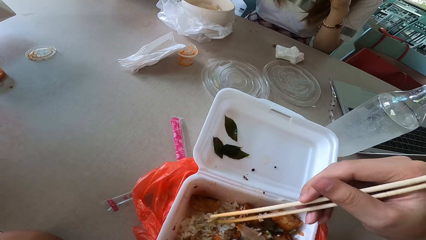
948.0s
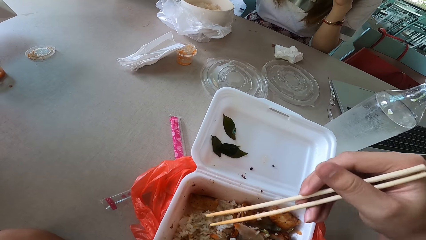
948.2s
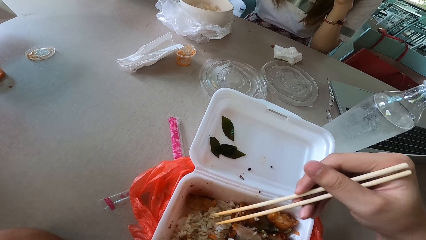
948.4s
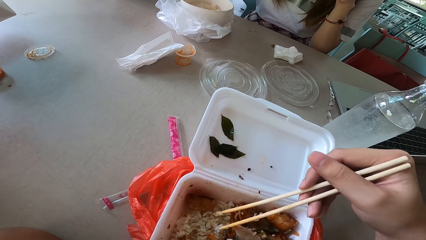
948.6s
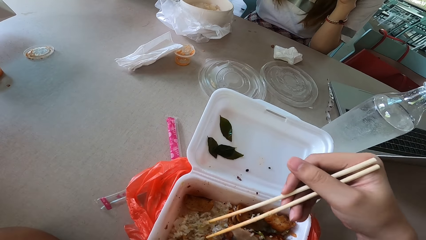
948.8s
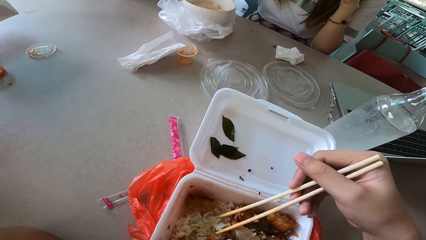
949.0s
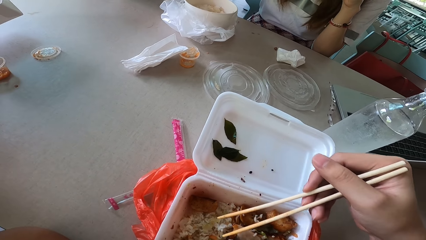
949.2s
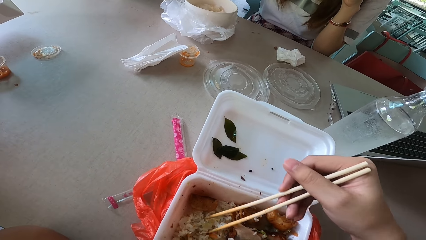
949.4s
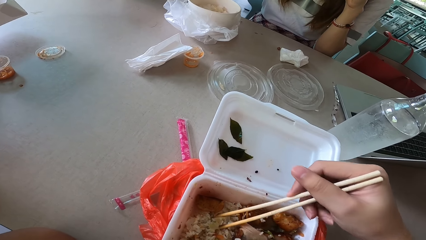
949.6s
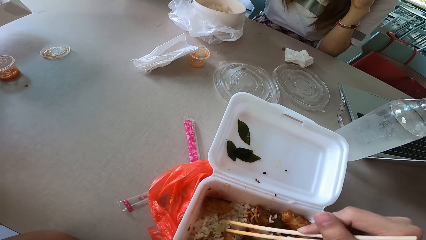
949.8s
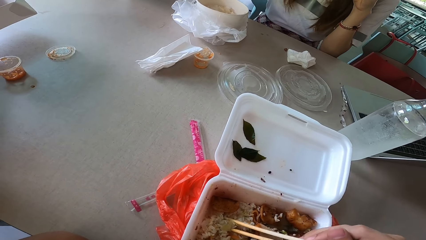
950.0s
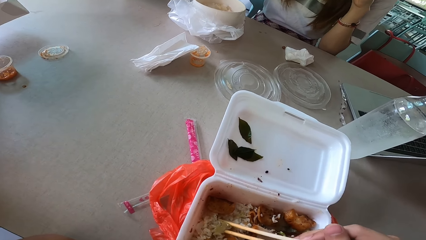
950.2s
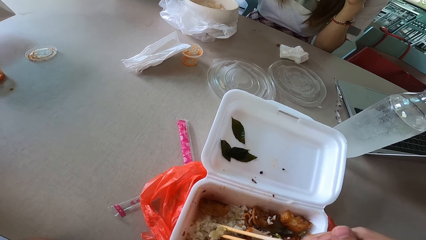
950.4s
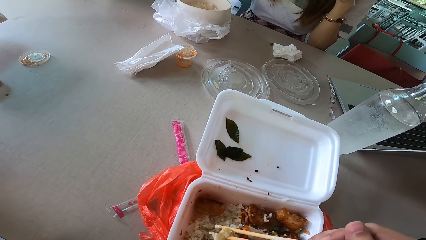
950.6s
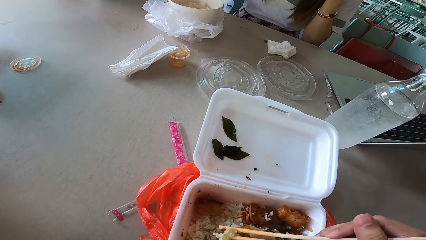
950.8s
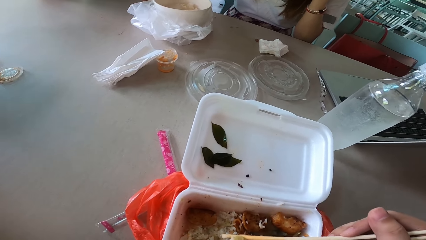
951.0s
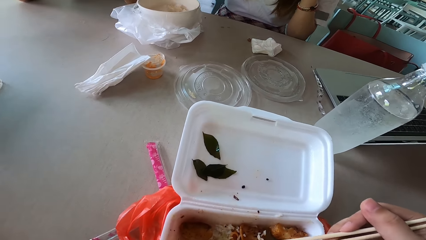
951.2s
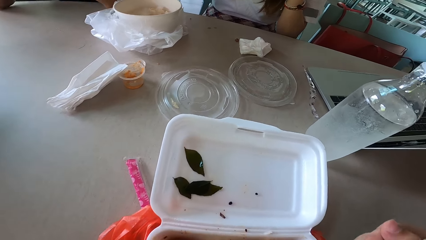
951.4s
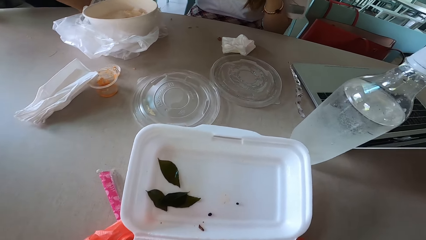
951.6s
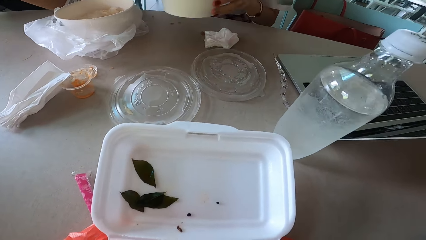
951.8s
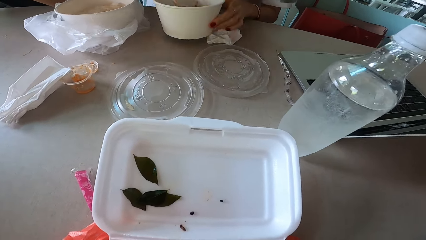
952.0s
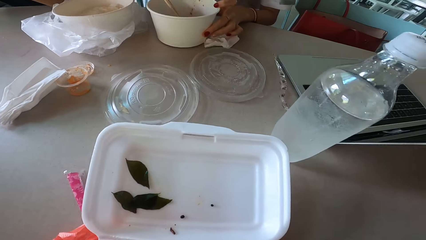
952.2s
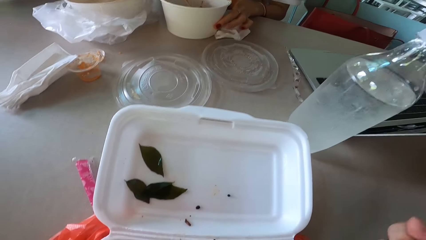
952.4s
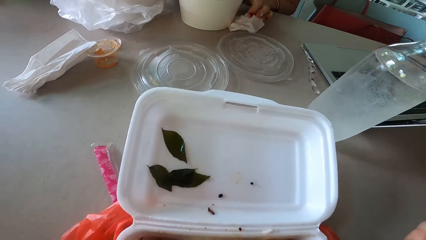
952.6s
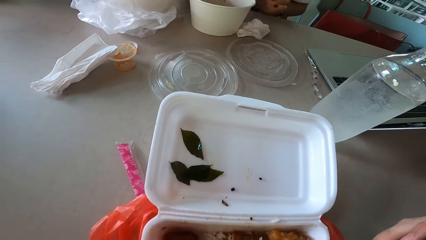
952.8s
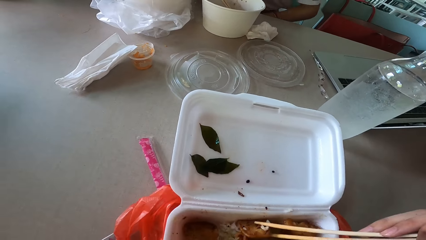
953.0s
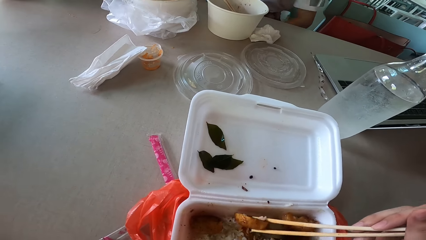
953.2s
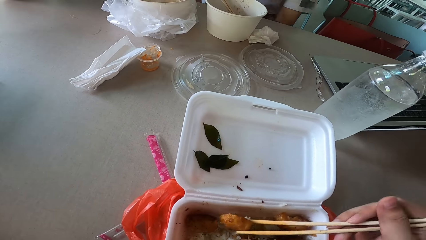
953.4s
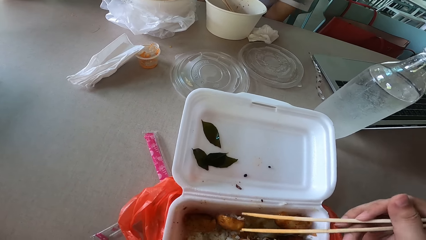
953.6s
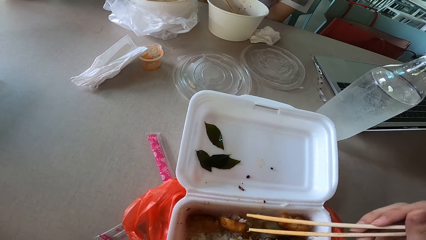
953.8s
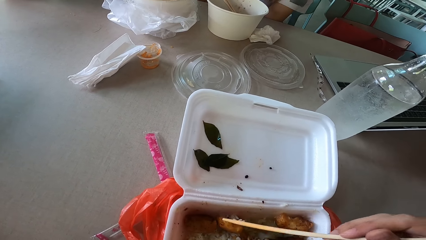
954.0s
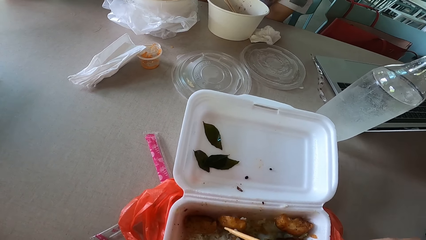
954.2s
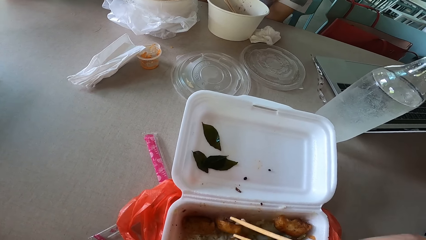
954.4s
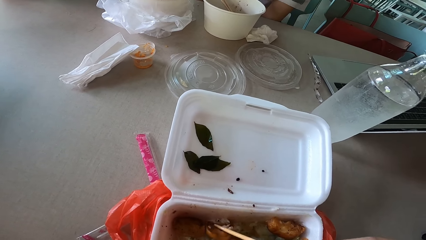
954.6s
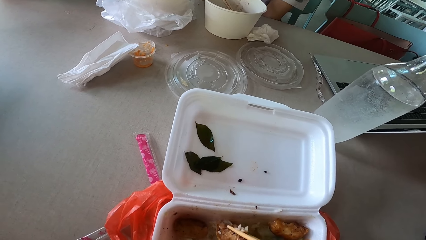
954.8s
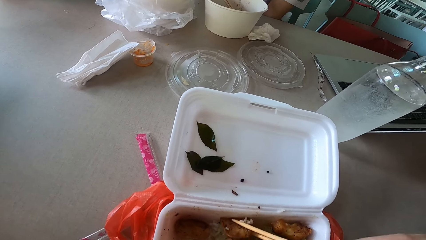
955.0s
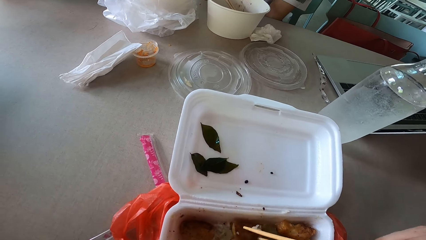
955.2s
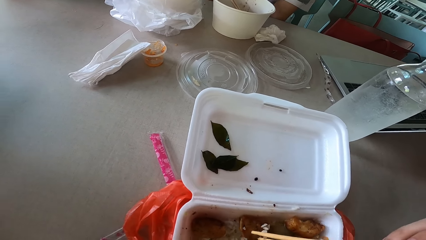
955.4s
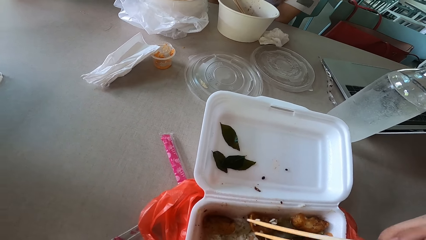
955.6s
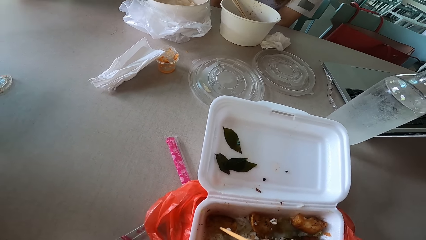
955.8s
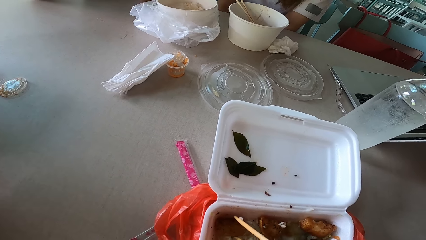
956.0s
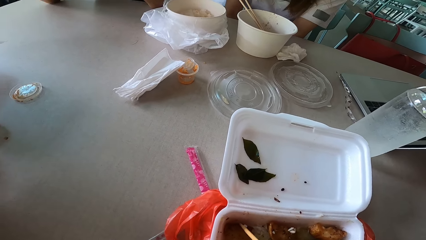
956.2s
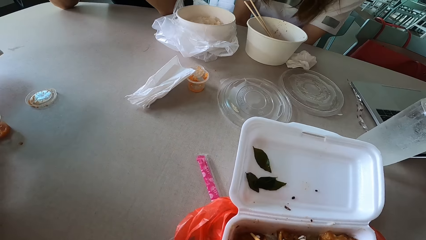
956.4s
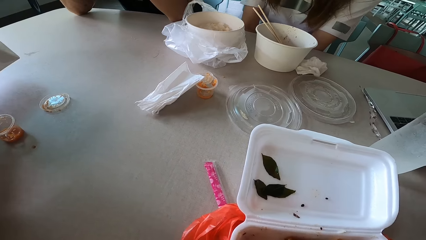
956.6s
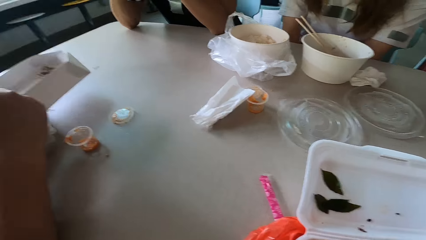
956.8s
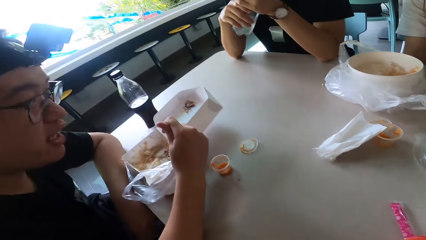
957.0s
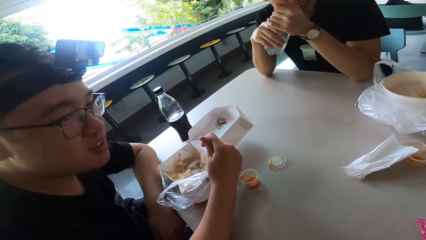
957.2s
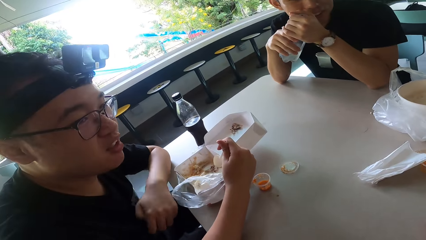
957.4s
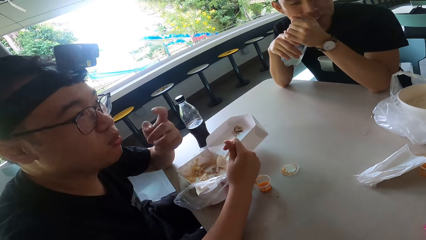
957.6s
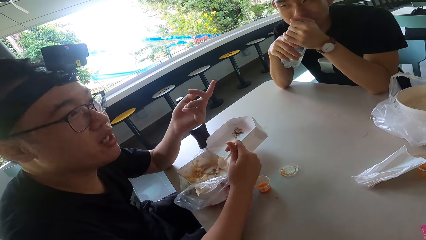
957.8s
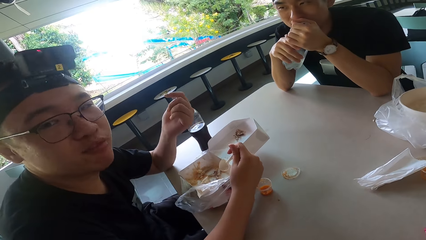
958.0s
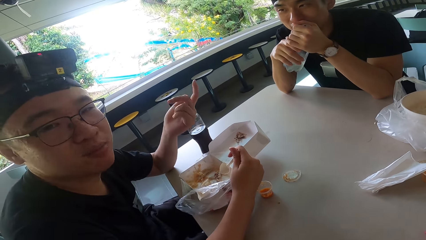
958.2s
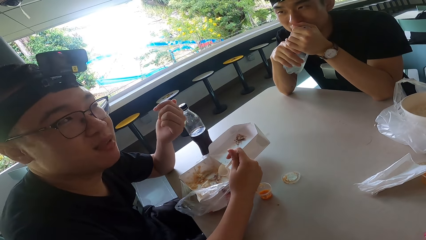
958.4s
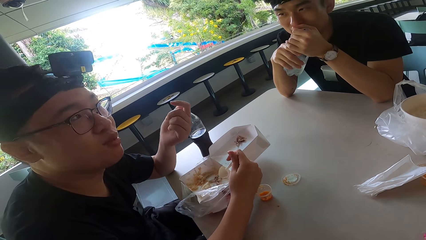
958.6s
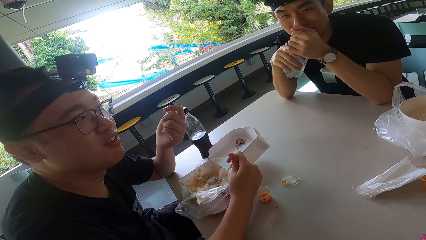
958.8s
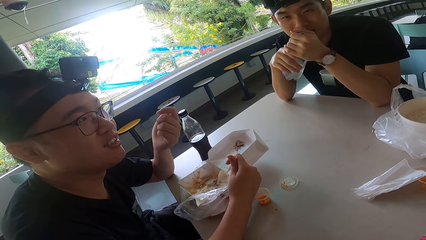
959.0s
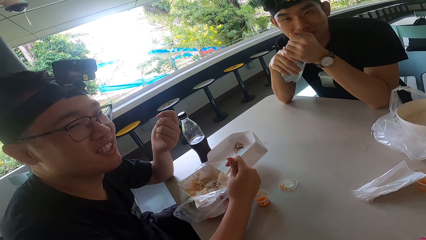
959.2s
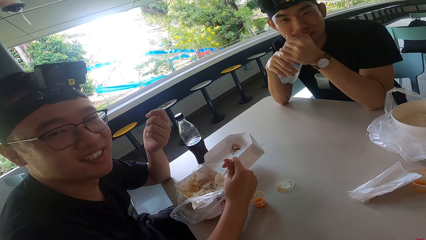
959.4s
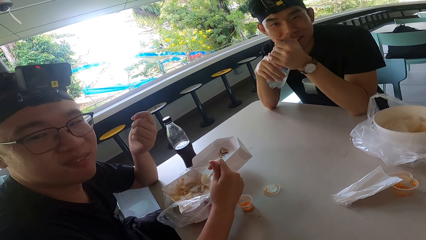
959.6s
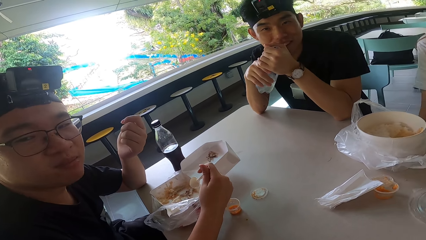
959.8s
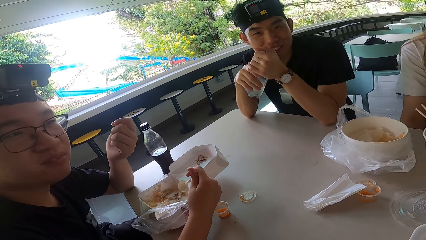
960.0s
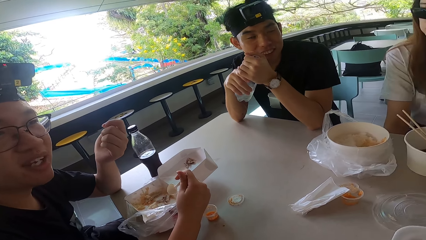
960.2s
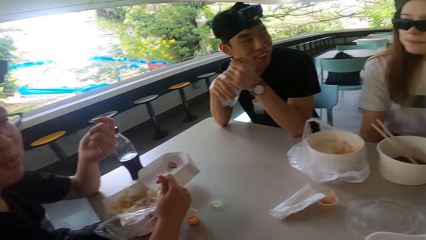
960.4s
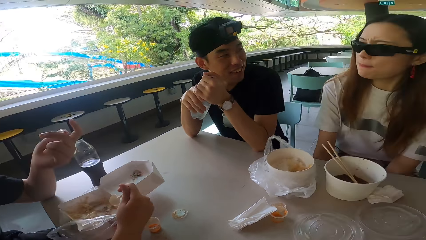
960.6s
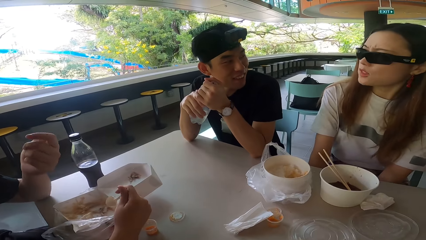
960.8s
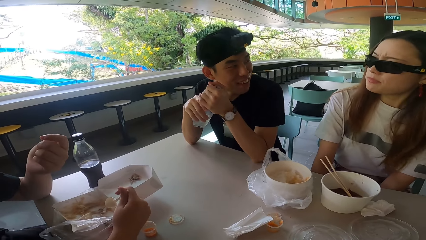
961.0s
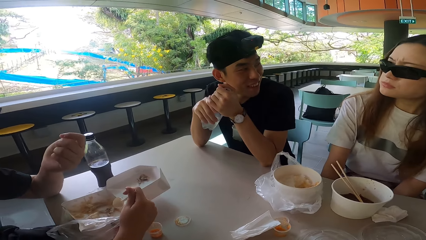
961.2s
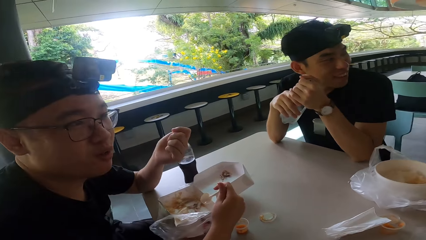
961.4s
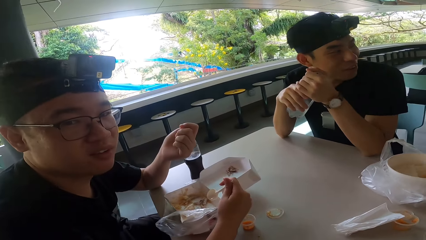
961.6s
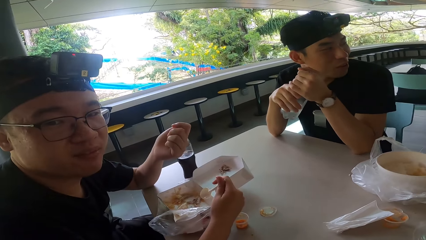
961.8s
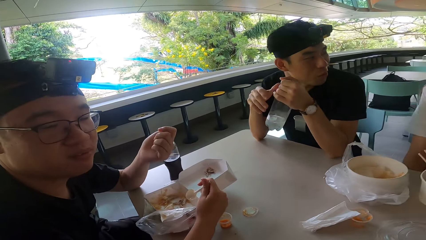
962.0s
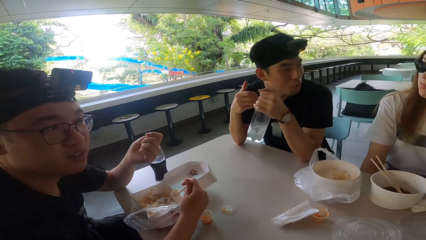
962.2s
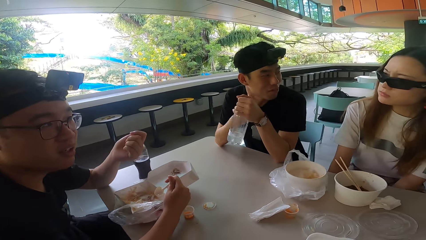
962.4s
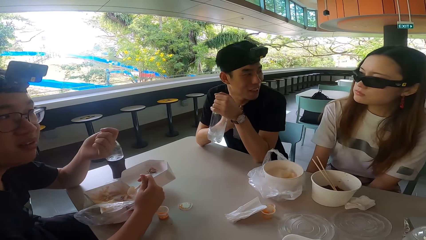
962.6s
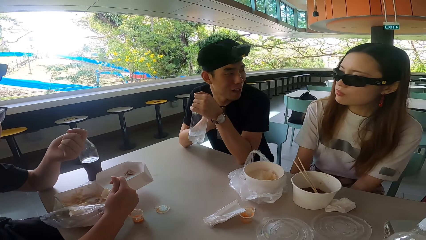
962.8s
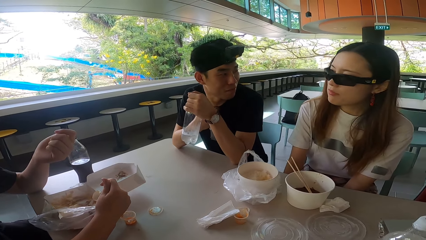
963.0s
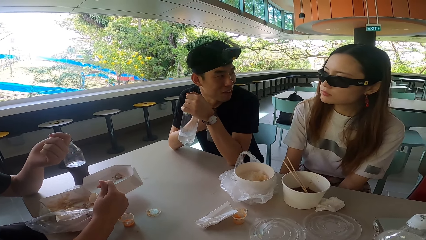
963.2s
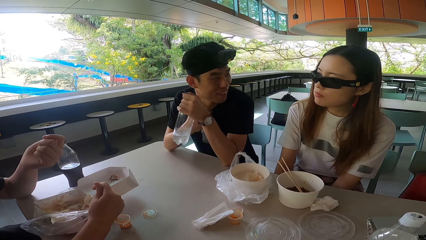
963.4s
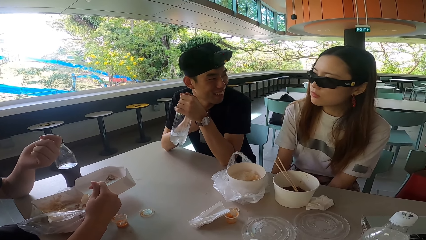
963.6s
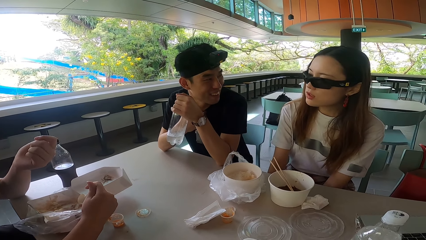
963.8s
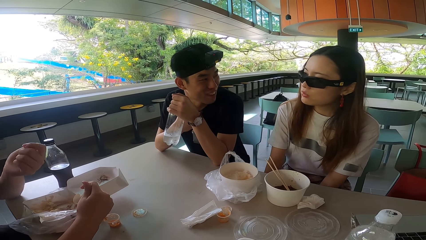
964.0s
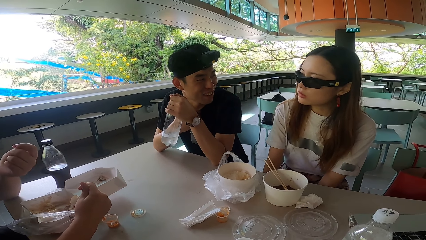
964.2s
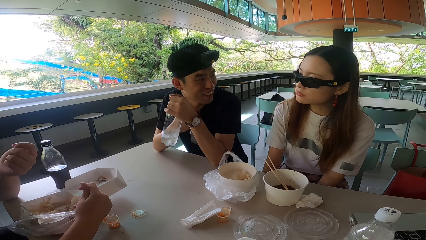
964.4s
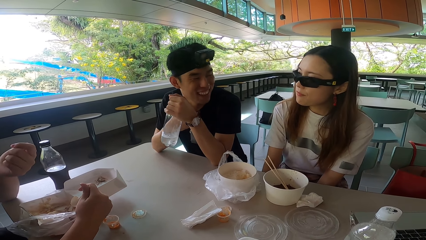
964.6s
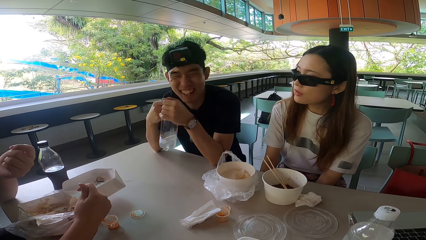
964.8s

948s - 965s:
The camera wearer picks rice with chopsticks. A woman puts a food container on the table, moves the hands away from the food container. The camera wearer picks rice with the chopsticks. They turn something. They look around. A man talks to the camera wearer. The man lifts the left hand, gestures his hand, moves the left hand. Another man turns left, moves the right hand away from the bottle. The other man talks to the woman. The woman talks to the other man.
